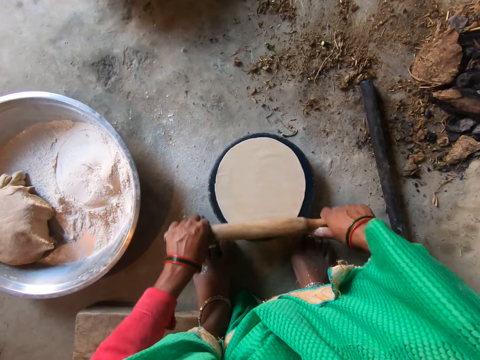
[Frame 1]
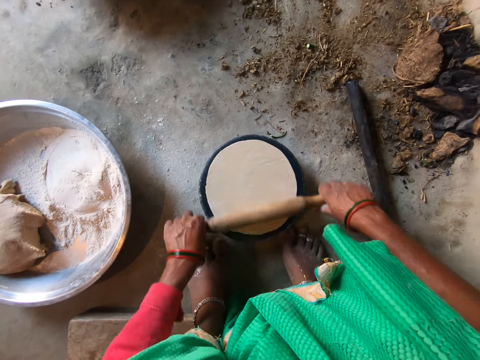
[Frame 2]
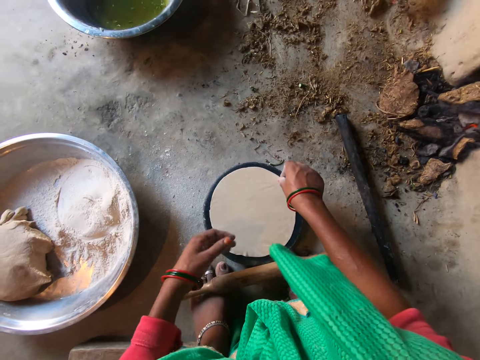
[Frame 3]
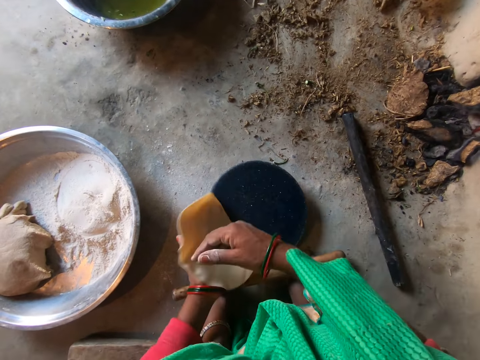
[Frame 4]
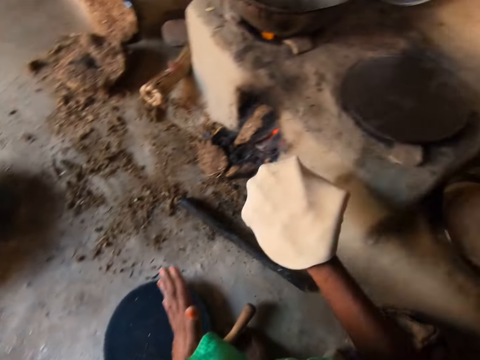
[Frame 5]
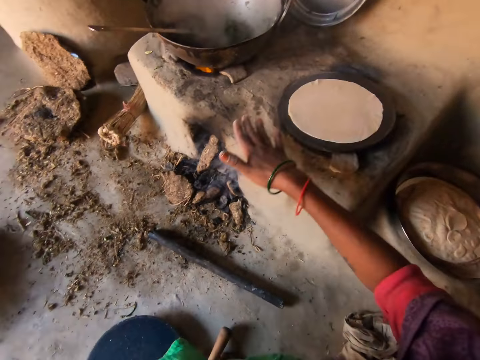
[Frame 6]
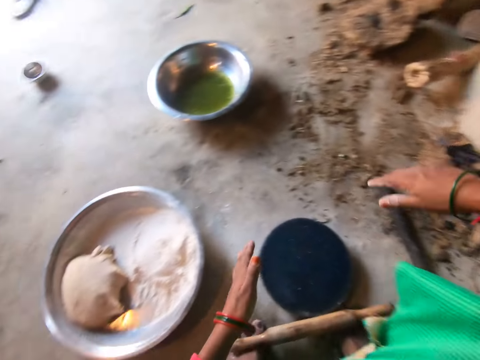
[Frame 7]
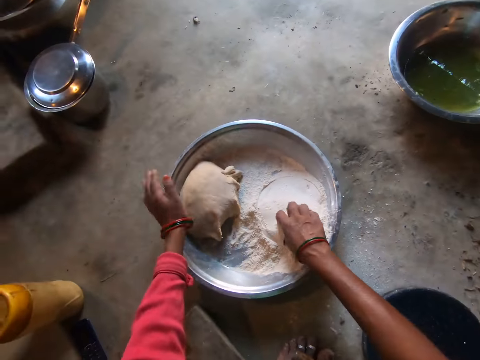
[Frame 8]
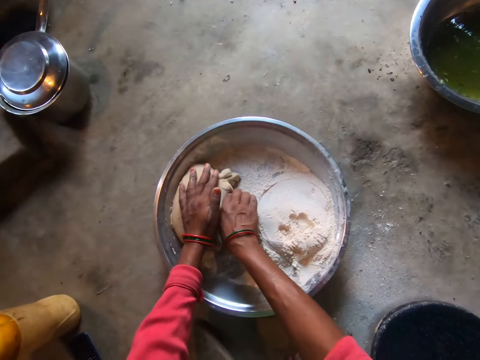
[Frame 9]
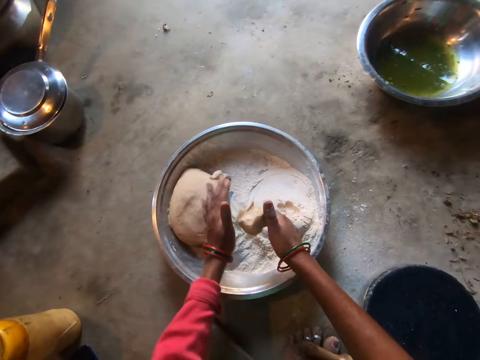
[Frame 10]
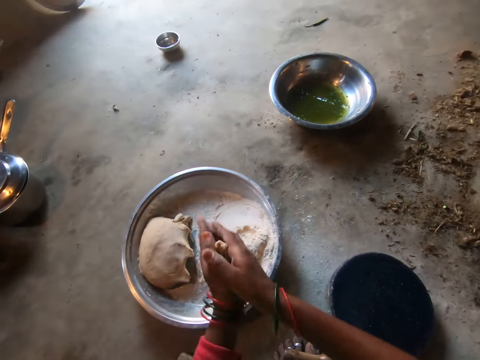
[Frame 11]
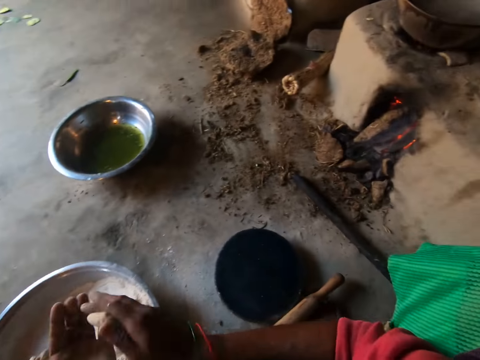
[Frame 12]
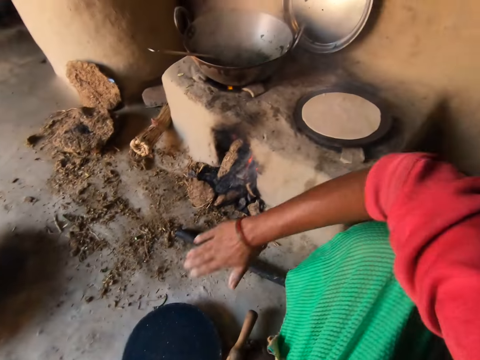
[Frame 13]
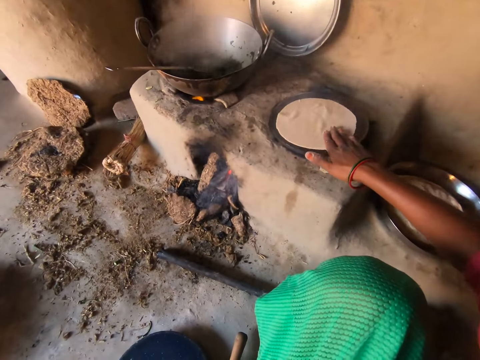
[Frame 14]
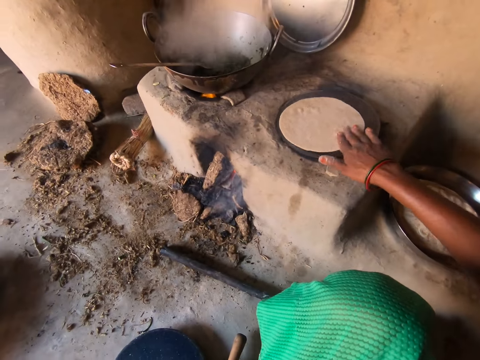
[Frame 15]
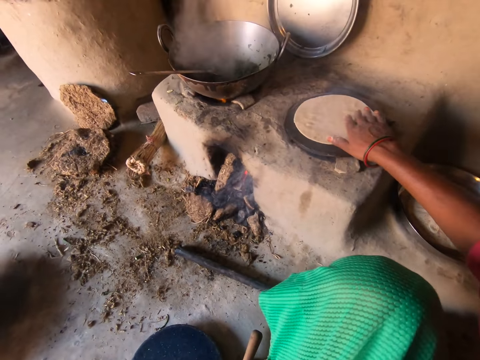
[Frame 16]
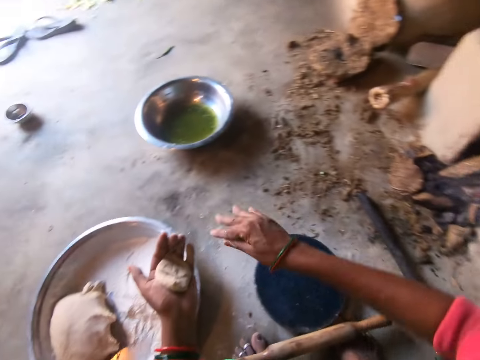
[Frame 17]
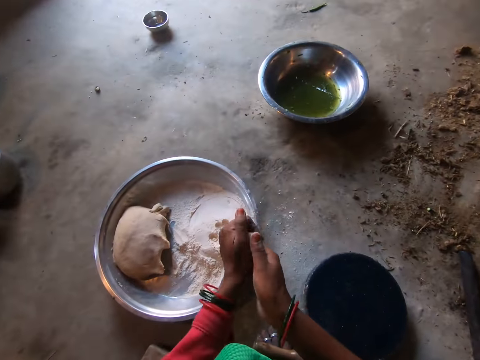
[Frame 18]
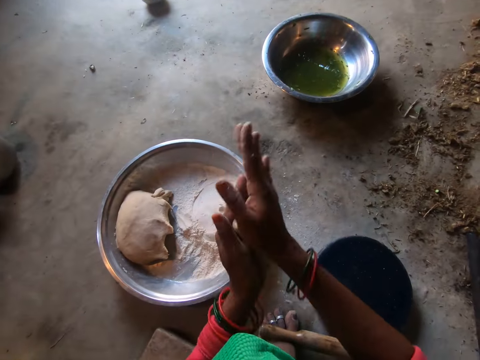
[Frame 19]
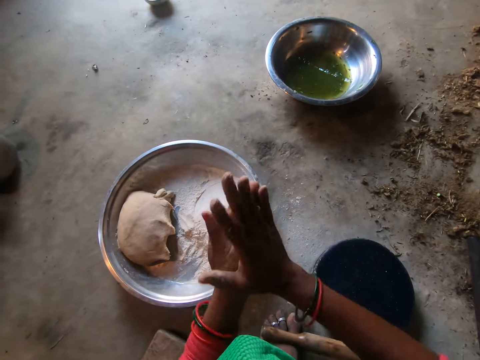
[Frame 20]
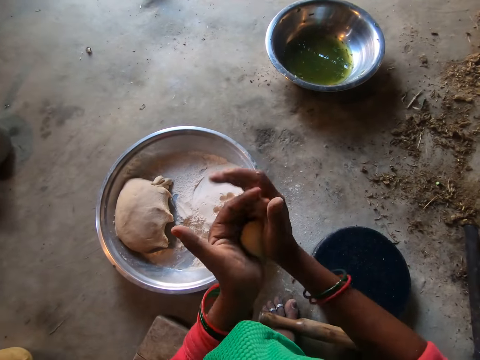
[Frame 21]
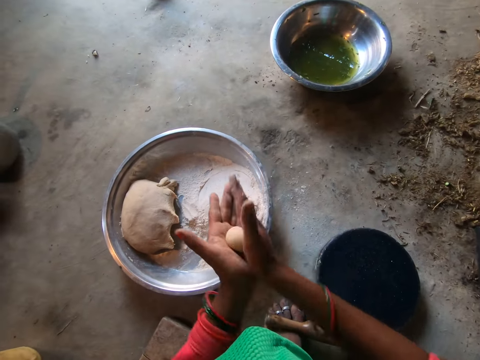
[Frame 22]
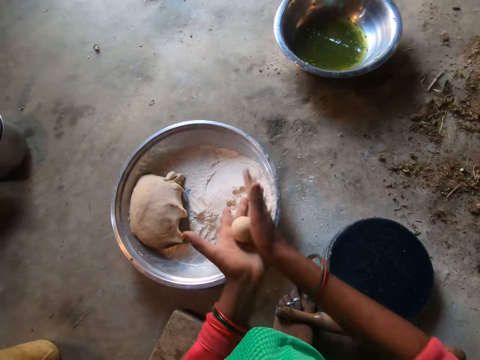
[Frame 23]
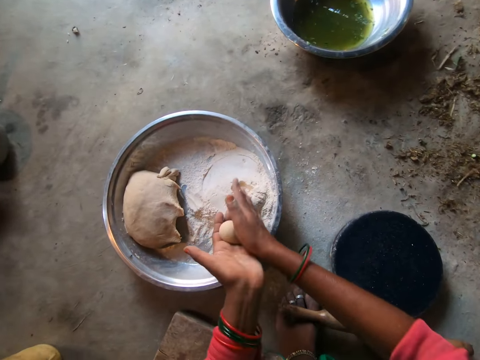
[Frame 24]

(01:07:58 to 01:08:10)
The camera wearer turns the dough. She places the dough on a cooking pan. She cuts the dough with her hands. She rolls the dough on her palms with her hands. She rolls the chapati on the pan. She rolls the dough on her palm with her hands.

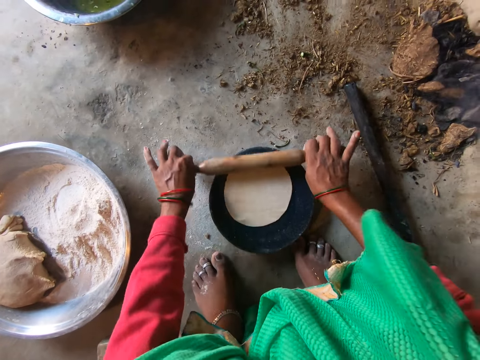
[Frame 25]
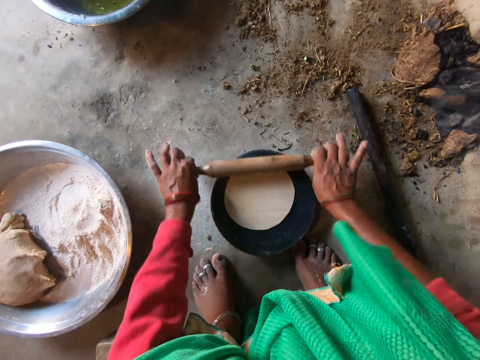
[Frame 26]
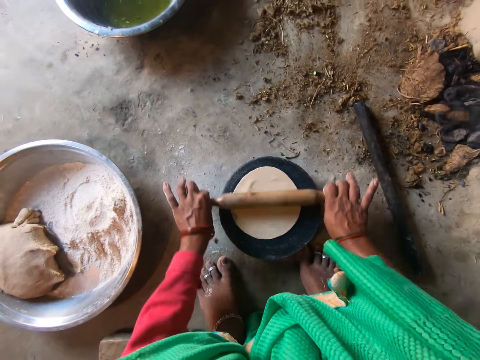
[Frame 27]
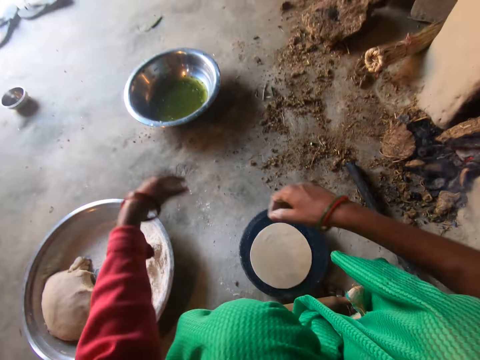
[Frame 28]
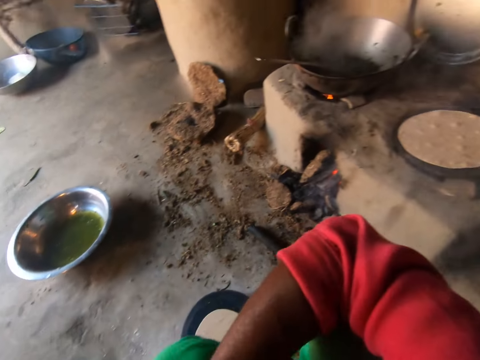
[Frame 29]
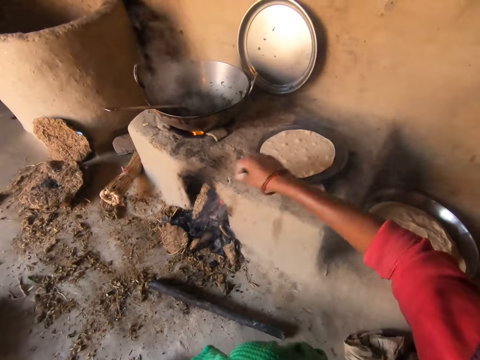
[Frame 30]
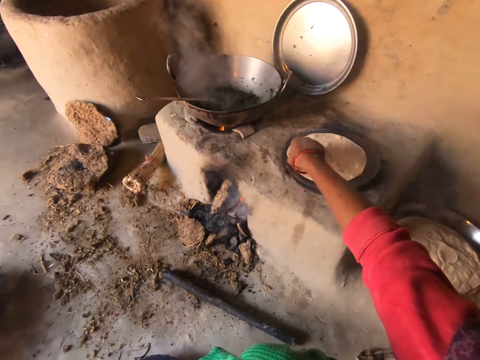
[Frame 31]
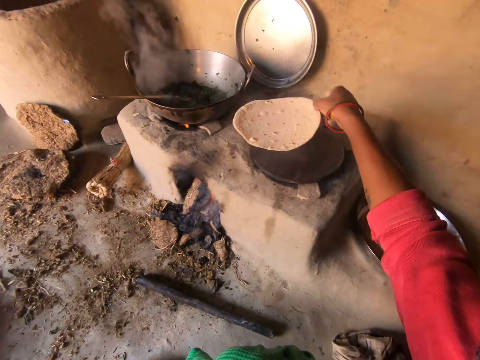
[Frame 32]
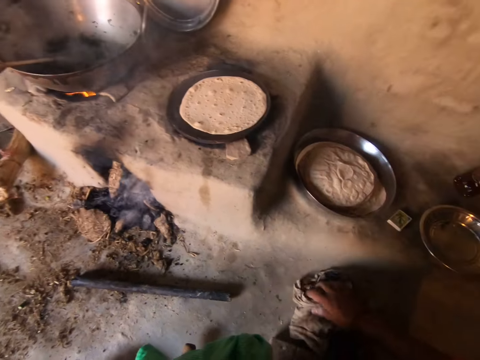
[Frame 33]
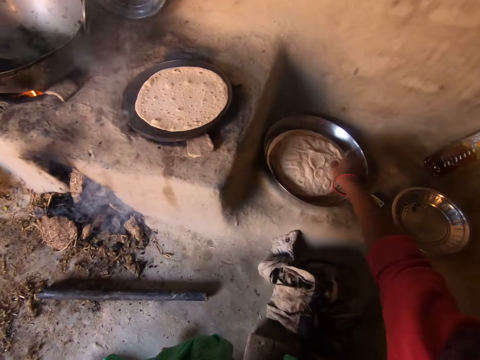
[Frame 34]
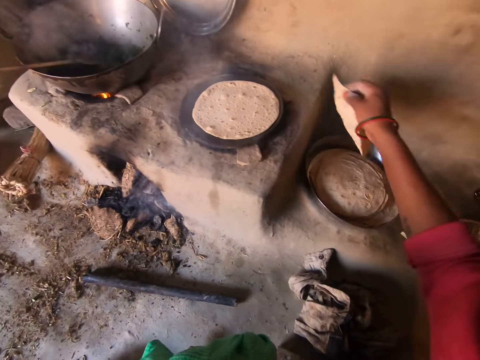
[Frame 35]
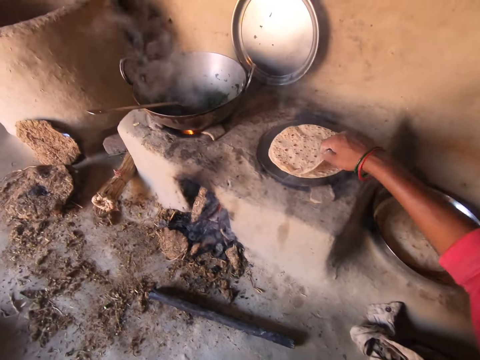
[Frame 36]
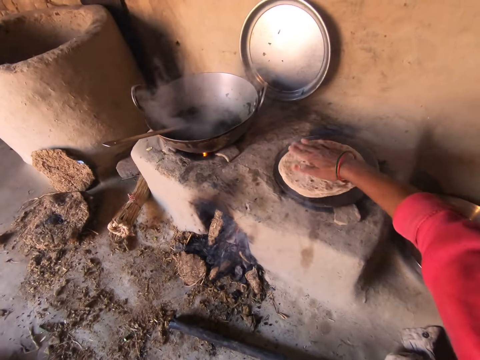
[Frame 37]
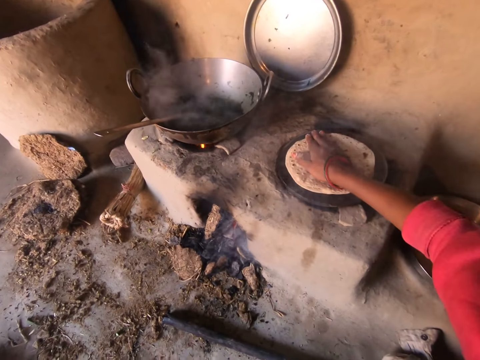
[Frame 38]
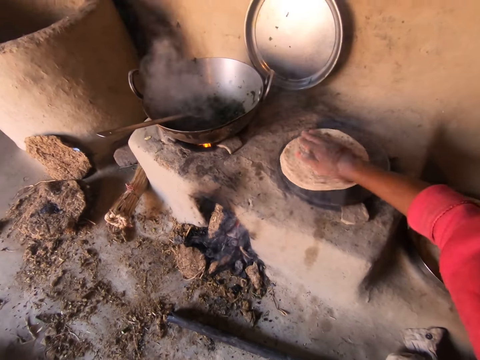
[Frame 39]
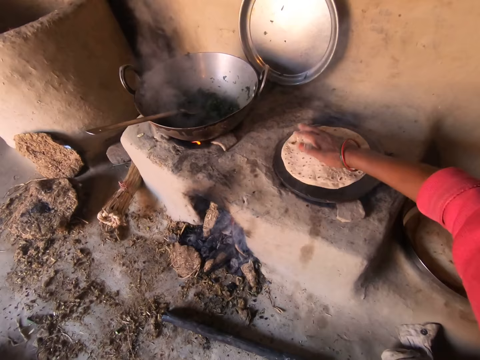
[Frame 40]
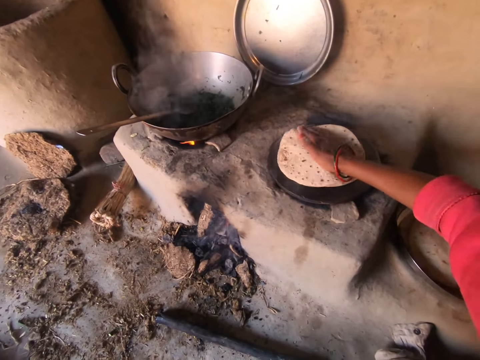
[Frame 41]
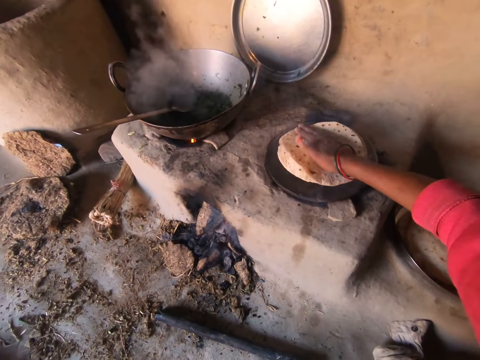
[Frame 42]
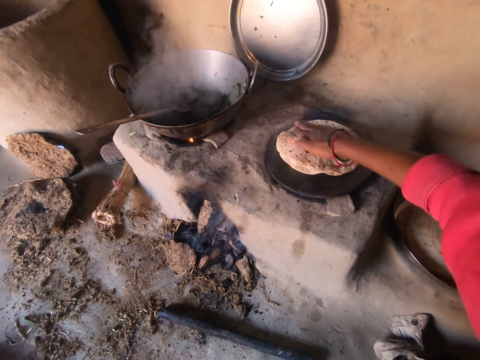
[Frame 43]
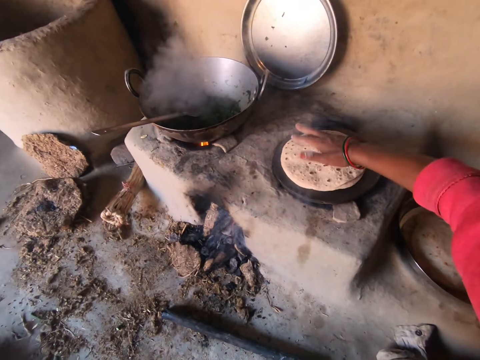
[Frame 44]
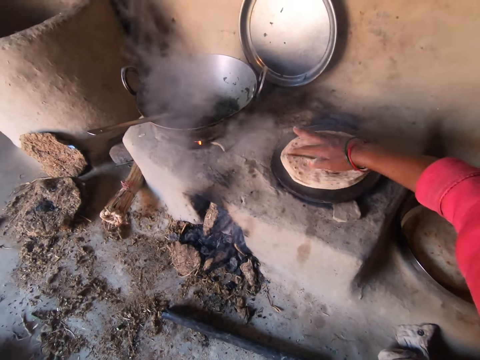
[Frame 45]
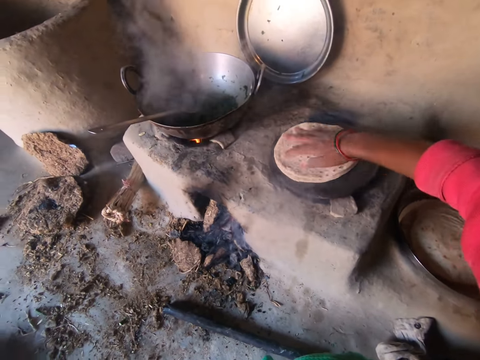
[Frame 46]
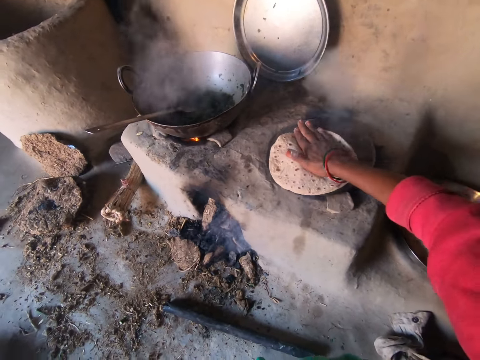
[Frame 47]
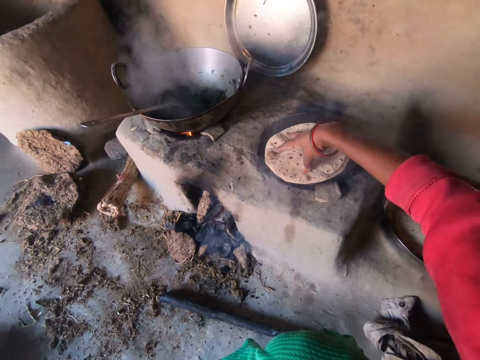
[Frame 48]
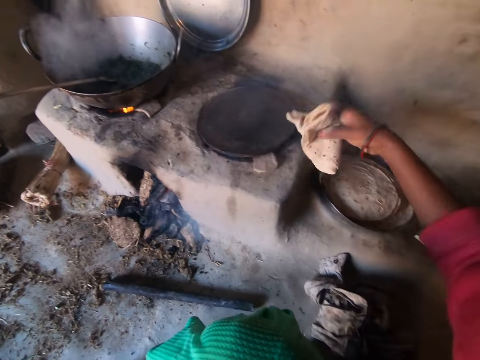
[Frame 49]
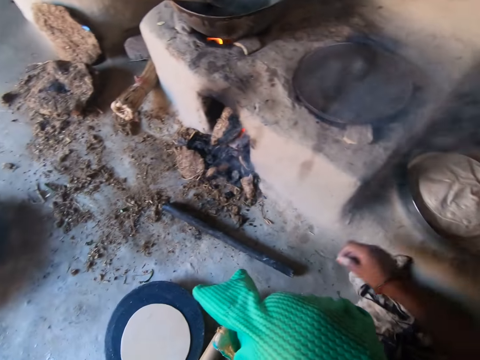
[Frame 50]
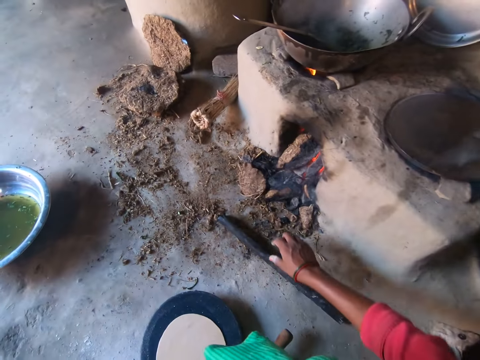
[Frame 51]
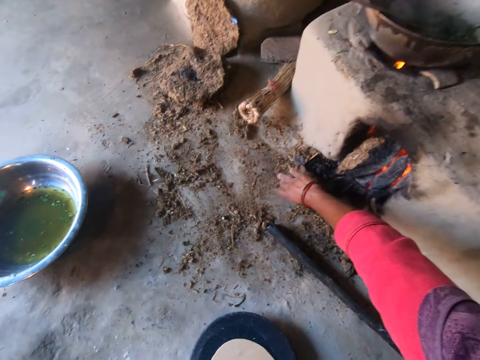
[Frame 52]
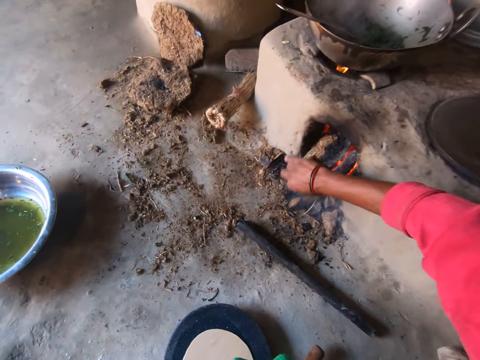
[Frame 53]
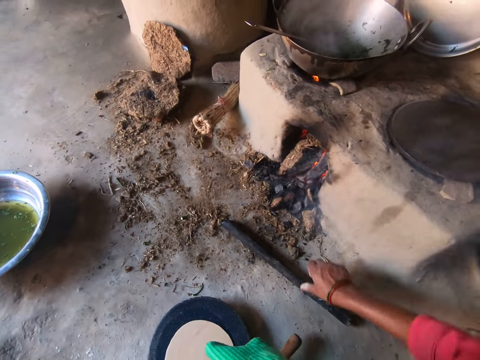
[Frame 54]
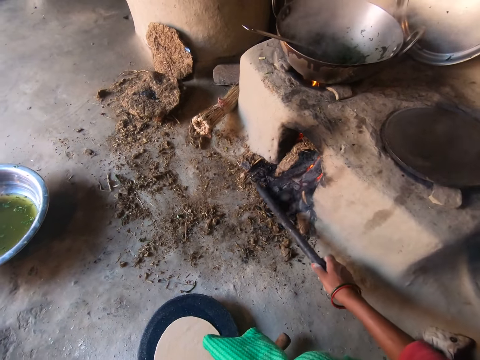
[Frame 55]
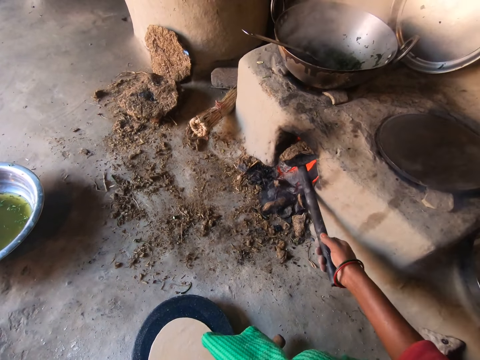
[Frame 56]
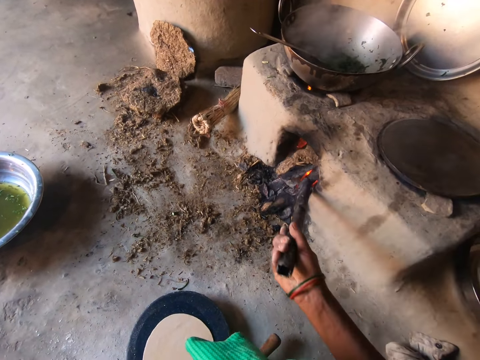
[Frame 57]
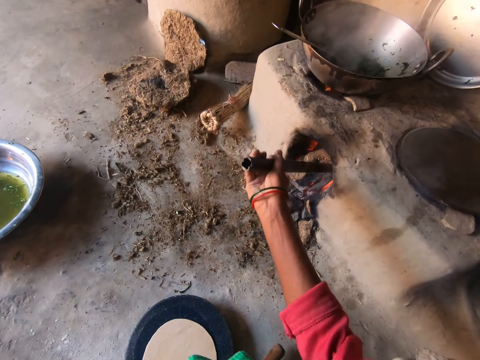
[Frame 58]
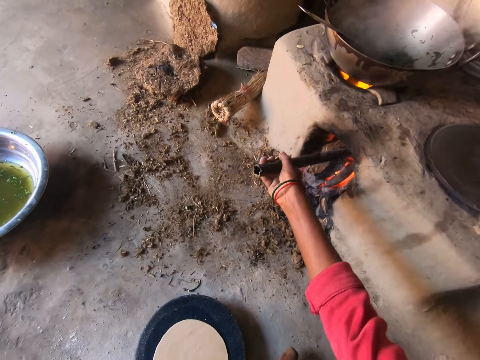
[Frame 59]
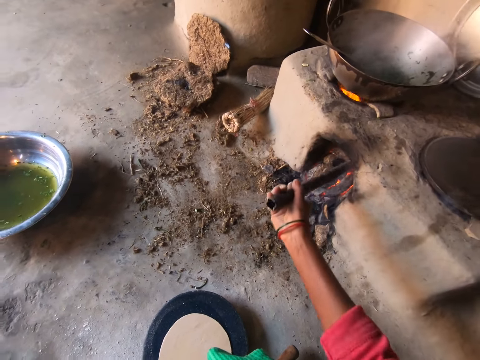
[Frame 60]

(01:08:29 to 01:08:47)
The camera wearer rolls the sleeves. They turn a chapati on a pan. They pick a chapati or flat bread from a steel container or tray. They put the chapati on the pan. They roll the chapatis with the right hand. They roll the chapatis on the pan with the right hand. They put the flat bread in the tray. They remove the chapatis from the pan. They adjust wood on a cooking stone. They put firewood in the stove.
